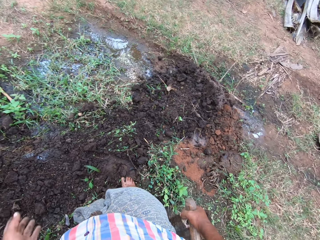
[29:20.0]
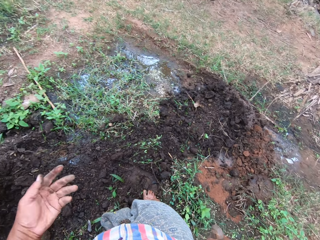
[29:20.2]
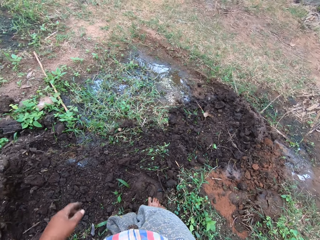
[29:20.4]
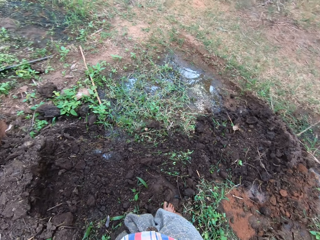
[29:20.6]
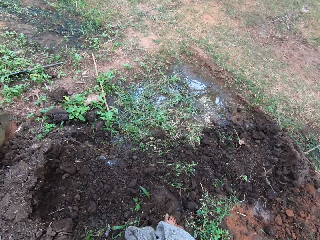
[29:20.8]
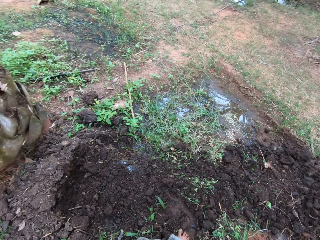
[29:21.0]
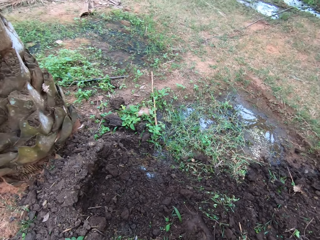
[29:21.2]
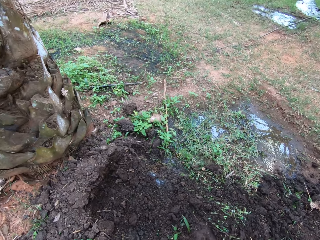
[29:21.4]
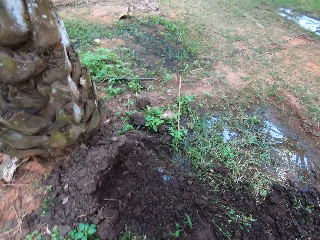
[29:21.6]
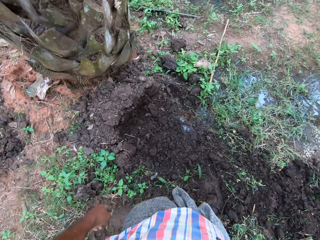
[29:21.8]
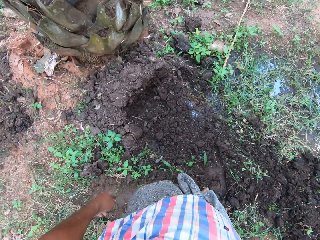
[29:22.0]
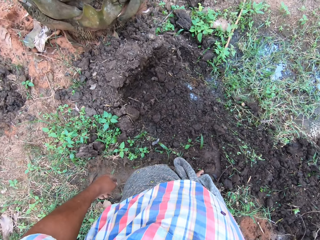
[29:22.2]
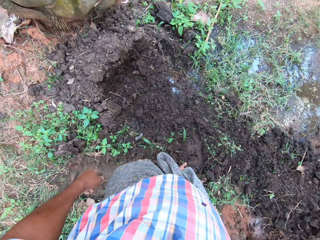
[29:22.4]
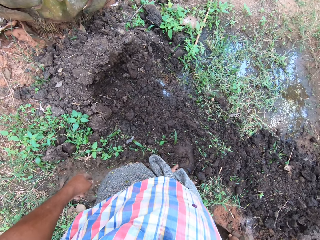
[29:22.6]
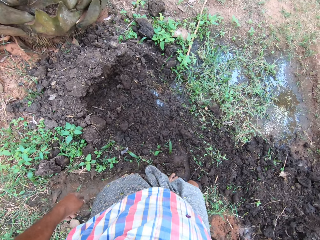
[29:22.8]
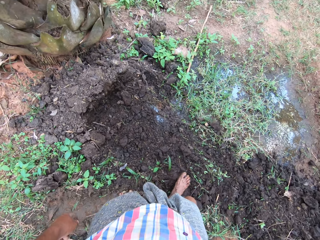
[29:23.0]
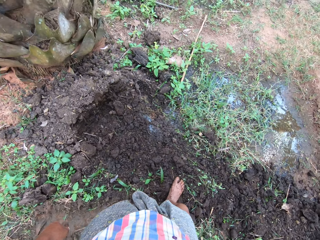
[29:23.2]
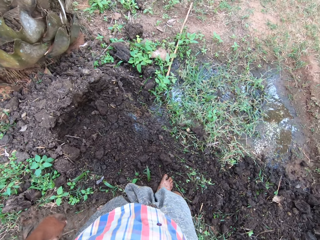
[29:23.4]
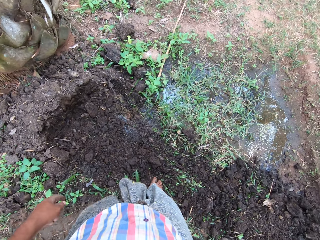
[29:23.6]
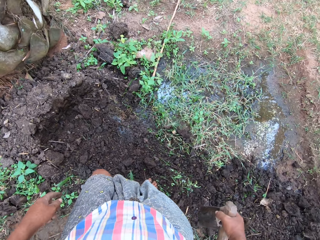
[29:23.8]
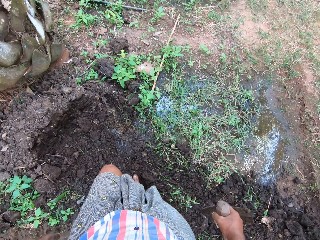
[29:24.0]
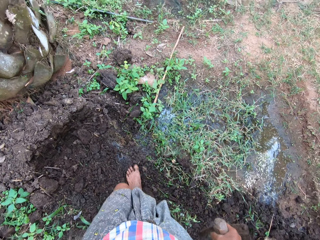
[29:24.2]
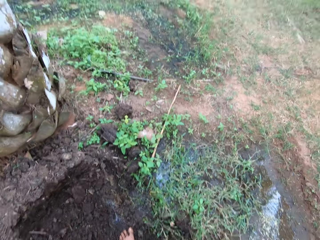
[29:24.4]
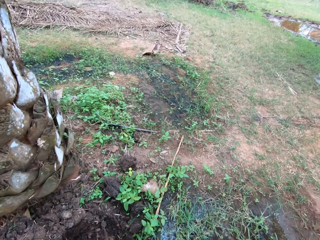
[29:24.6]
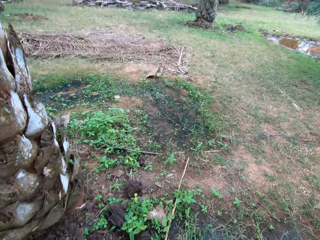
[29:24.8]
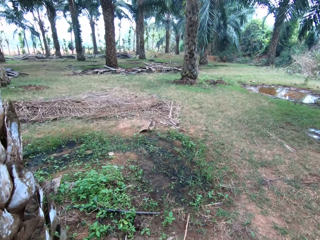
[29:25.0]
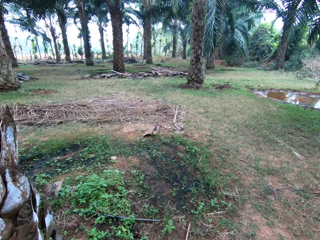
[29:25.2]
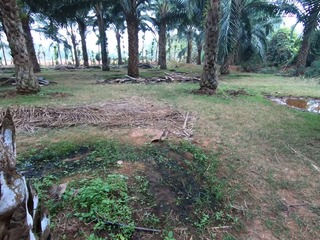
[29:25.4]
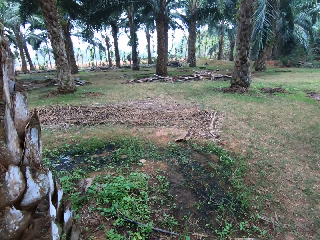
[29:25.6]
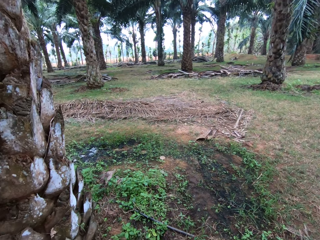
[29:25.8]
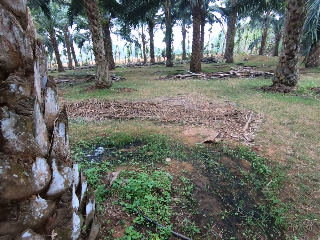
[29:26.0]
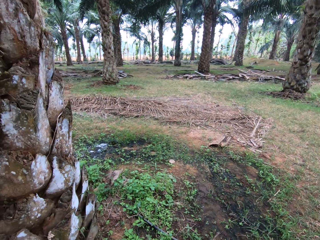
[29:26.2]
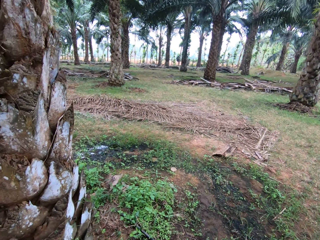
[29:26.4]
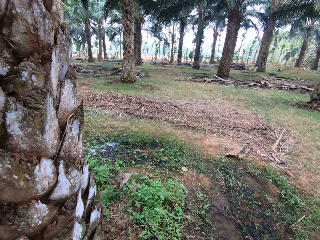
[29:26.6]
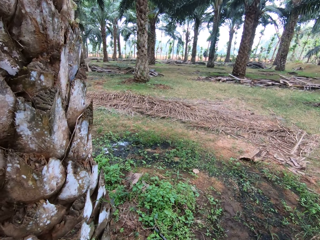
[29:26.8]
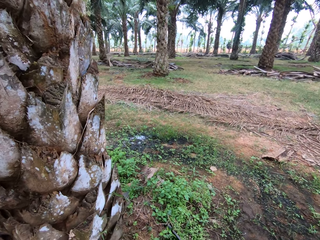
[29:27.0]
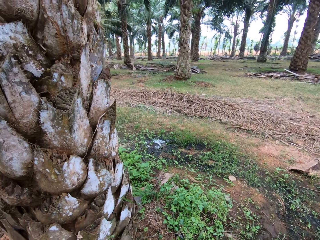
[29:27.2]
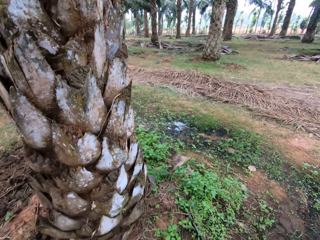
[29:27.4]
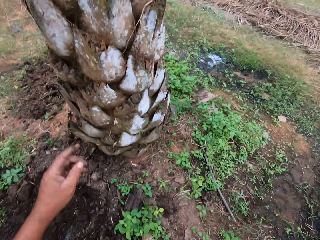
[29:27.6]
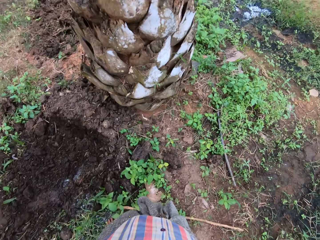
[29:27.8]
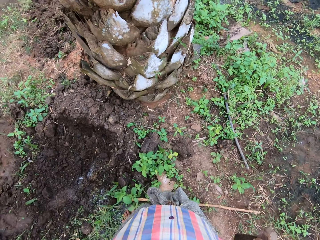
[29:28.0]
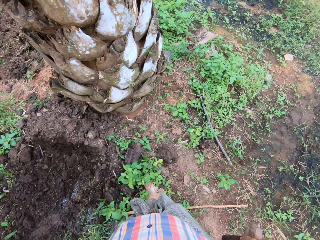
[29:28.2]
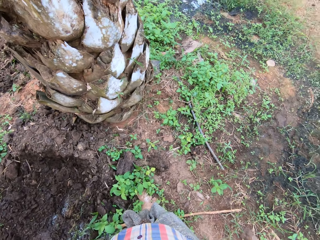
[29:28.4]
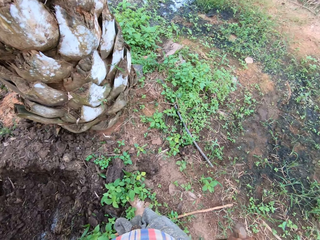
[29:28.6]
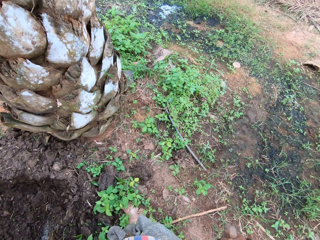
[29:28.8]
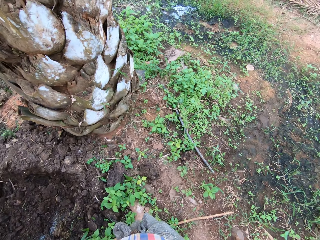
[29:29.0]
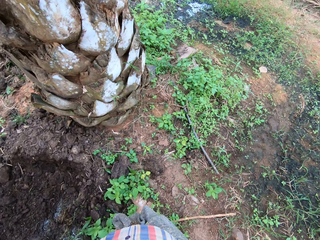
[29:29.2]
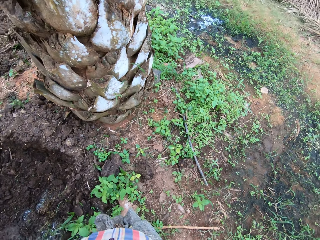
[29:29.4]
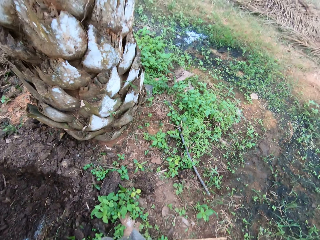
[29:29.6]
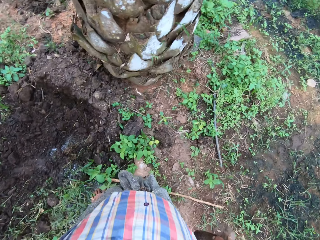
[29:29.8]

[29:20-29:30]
The camera wearer moves his hand. He walks around the palm tree. He raises his left hand.

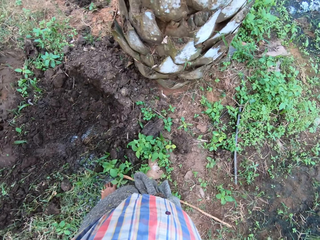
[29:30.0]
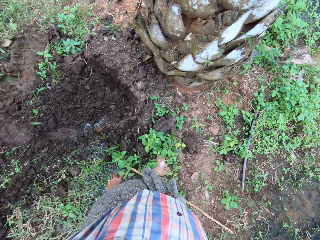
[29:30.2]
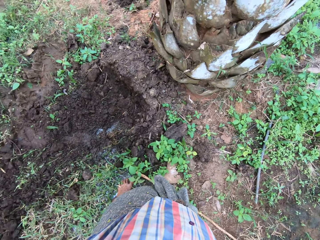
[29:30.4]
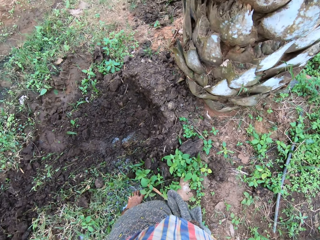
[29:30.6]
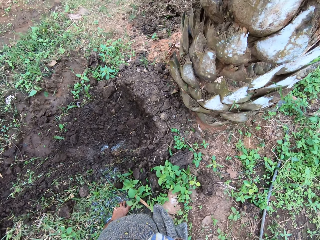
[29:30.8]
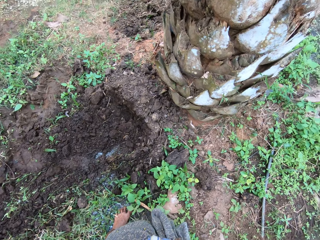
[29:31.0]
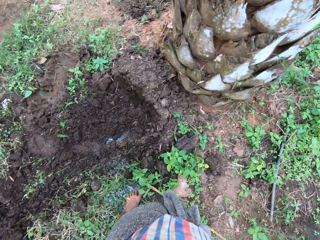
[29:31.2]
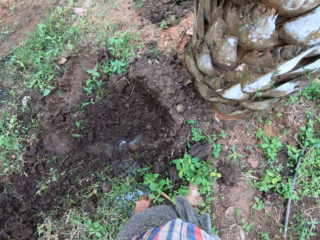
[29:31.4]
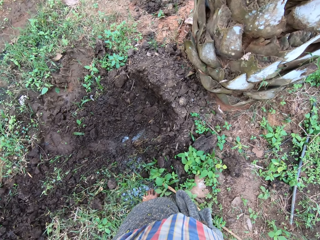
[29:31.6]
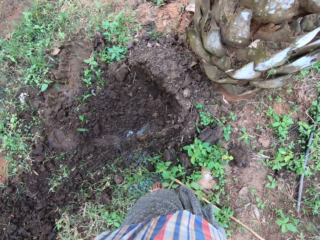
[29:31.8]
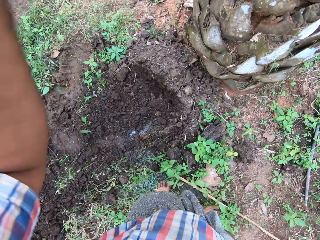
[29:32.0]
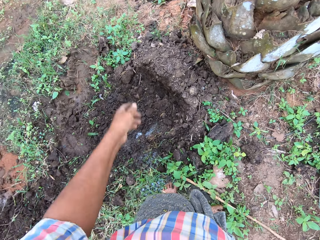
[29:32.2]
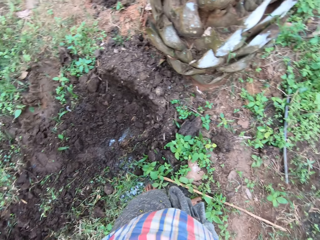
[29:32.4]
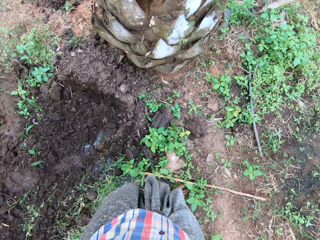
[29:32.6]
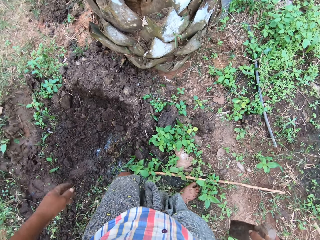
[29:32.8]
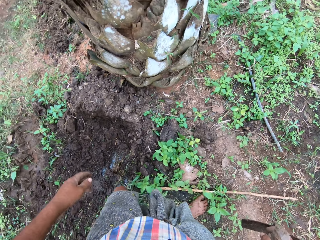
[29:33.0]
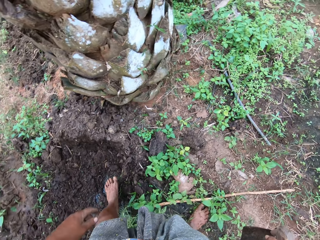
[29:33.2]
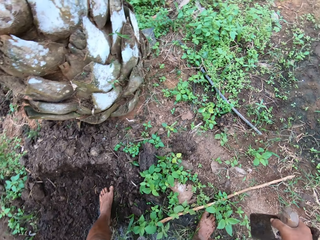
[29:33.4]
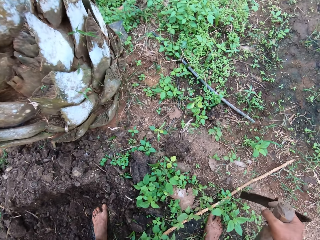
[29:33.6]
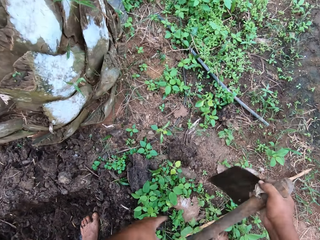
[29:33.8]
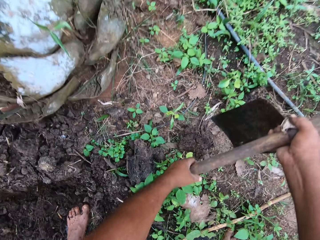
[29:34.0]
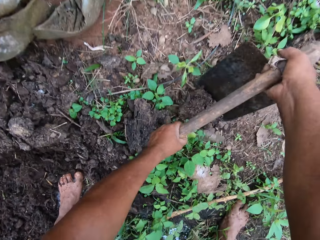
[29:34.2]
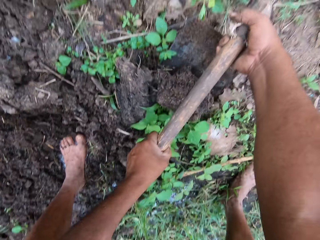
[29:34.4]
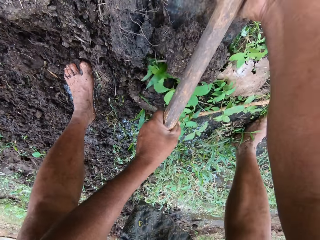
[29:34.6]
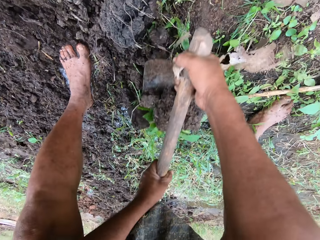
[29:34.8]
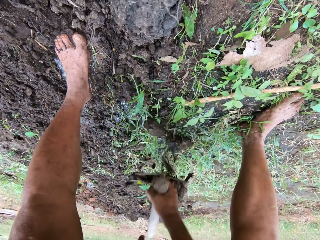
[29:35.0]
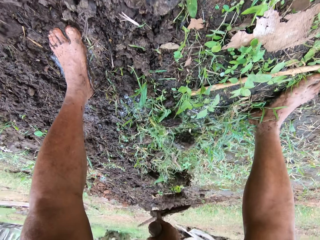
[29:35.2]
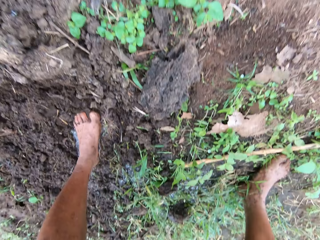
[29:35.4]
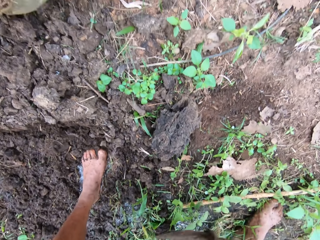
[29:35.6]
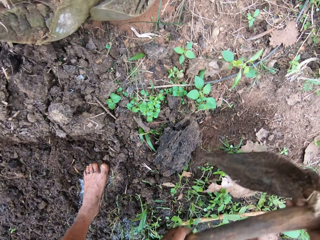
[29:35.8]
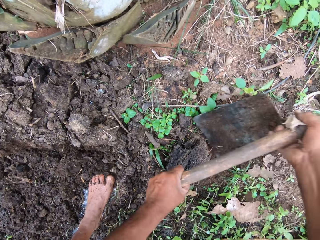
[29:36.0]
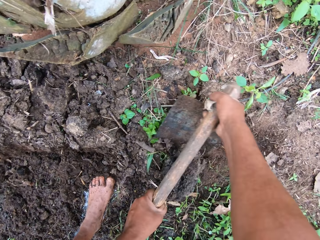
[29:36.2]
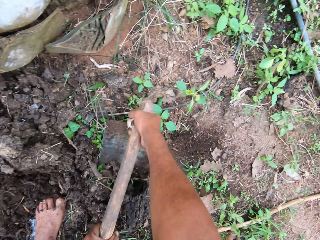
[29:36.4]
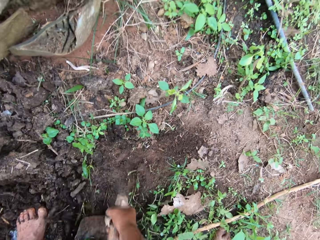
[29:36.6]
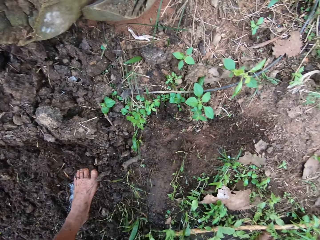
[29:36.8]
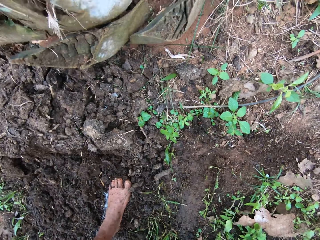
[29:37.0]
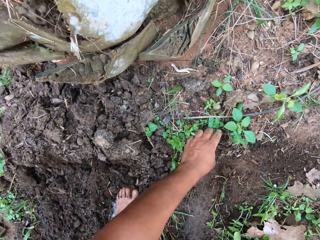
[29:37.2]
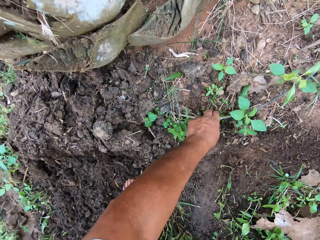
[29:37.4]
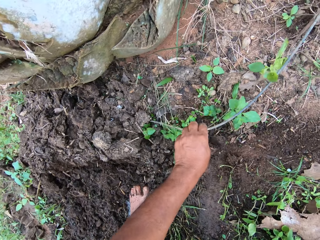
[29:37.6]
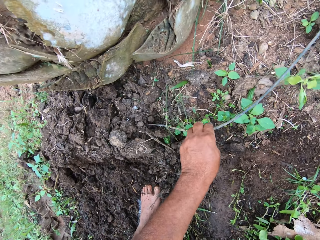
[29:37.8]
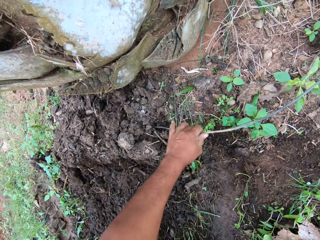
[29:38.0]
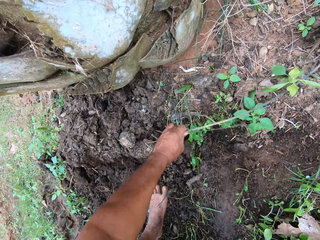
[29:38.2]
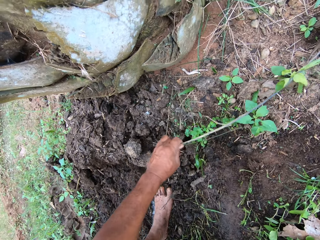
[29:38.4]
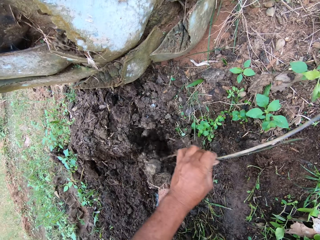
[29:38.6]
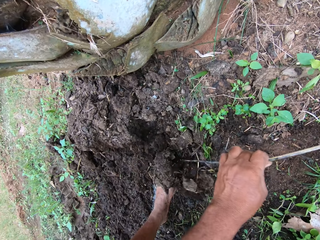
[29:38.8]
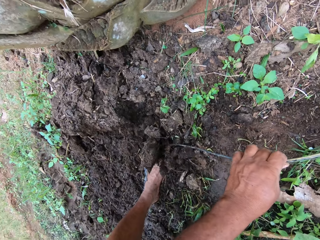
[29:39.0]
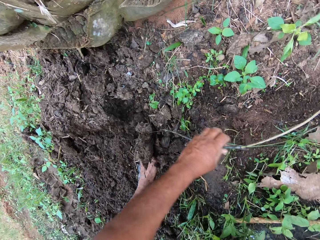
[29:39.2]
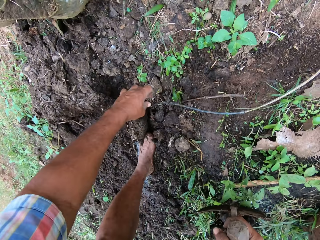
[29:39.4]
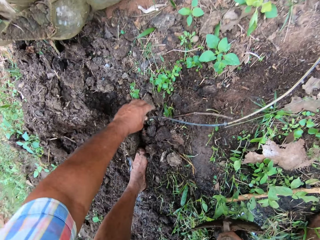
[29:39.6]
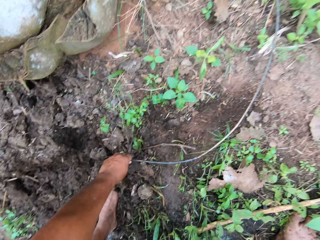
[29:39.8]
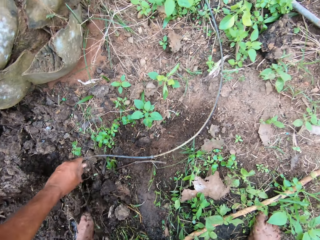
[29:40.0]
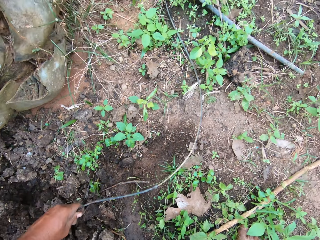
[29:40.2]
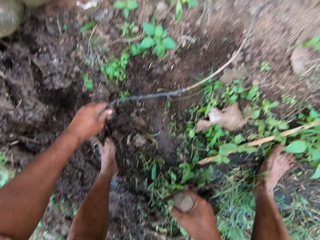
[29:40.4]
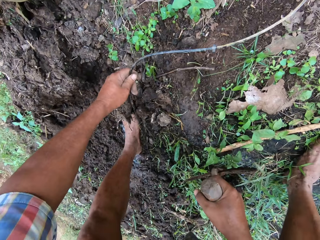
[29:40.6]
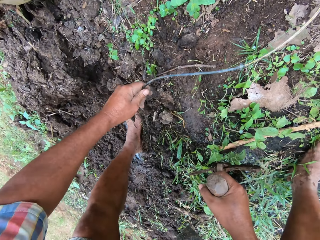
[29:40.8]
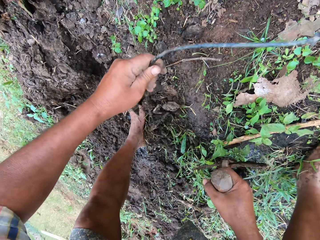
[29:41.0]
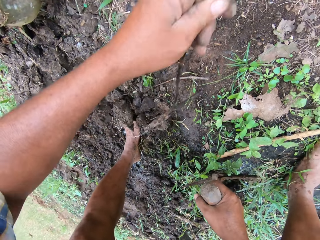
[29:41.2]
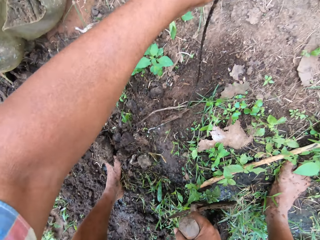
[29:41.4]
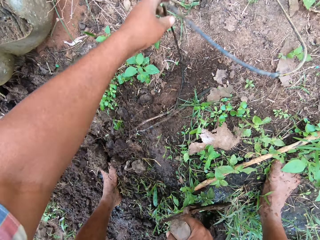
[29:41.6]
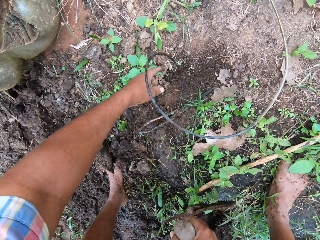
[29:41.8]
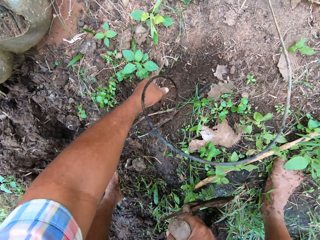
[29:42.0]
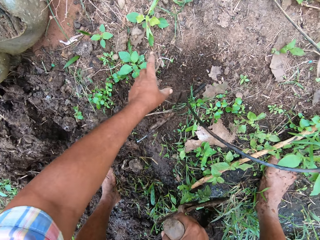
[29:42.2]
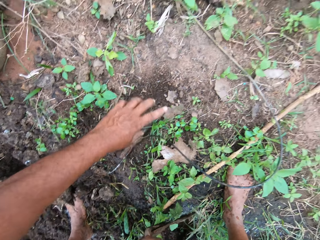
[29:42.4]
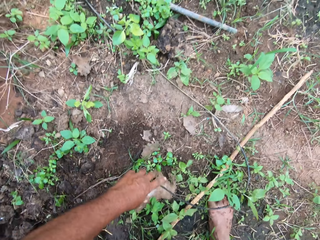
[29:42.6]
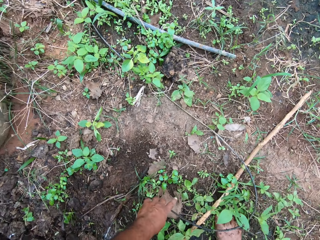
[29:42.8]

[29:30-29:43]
The camera wearer drops his left hand. He digs with a hoe. He resumes filling the pool of water with soil. He pulls a wire or water pipe from the ground.
